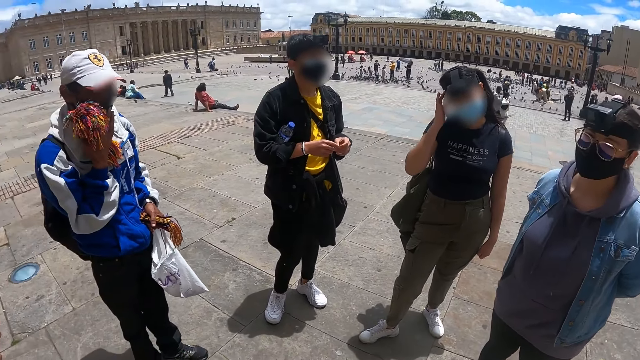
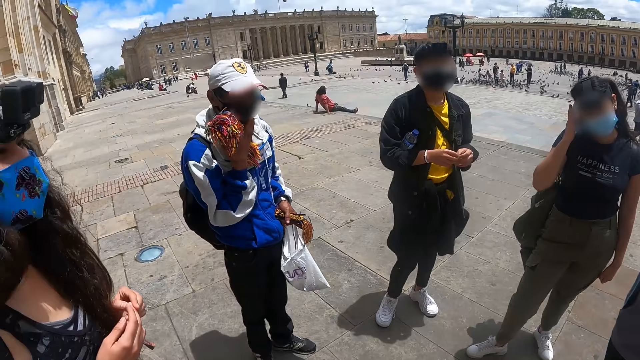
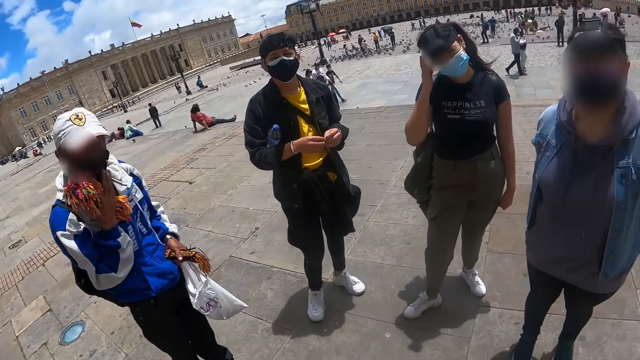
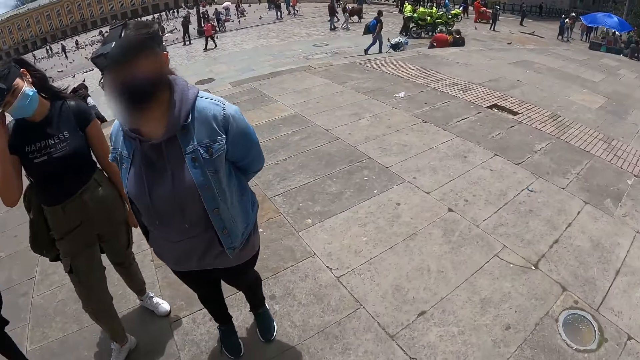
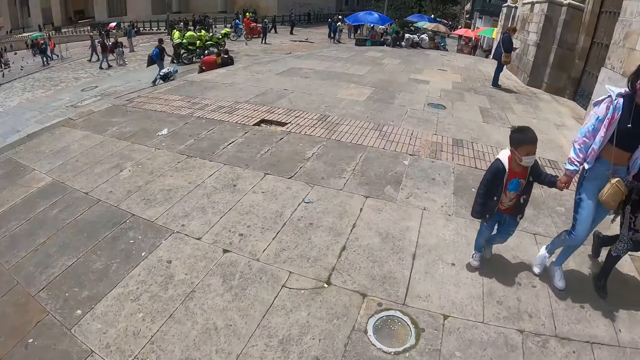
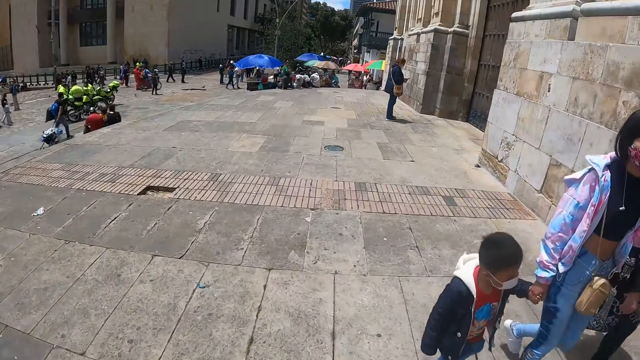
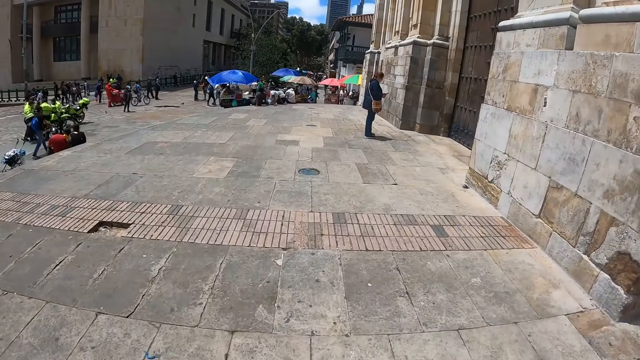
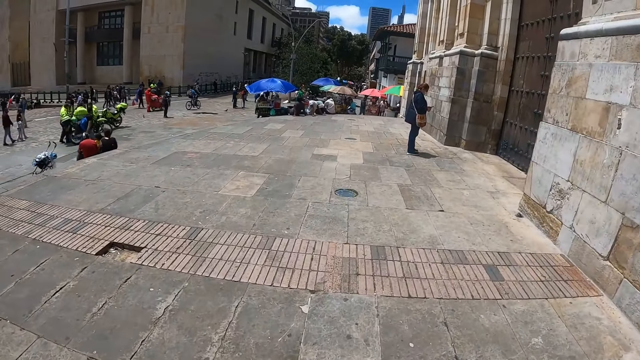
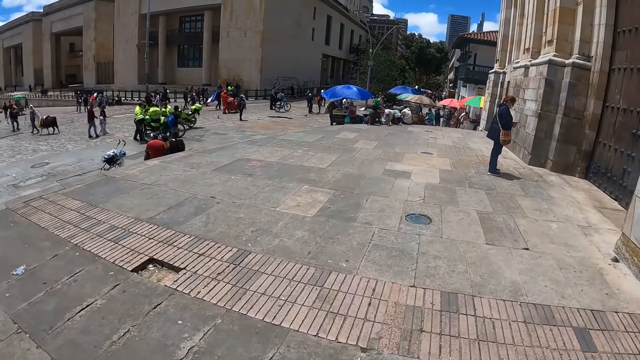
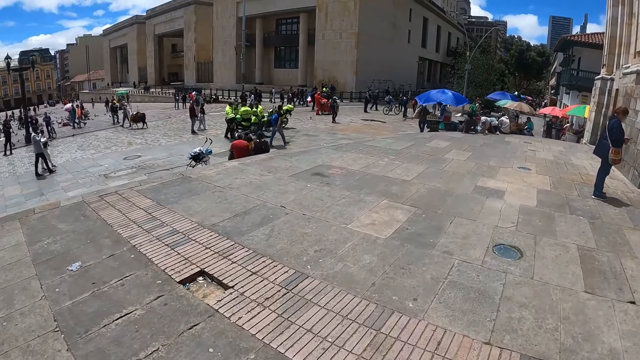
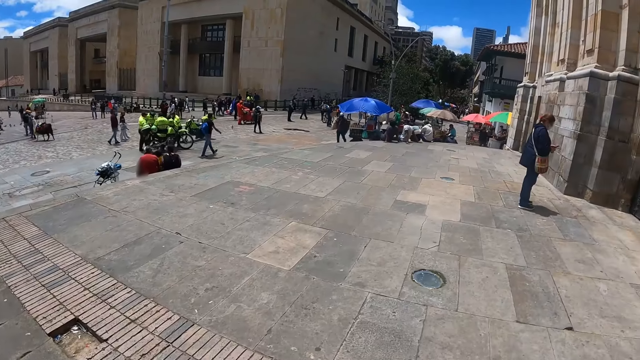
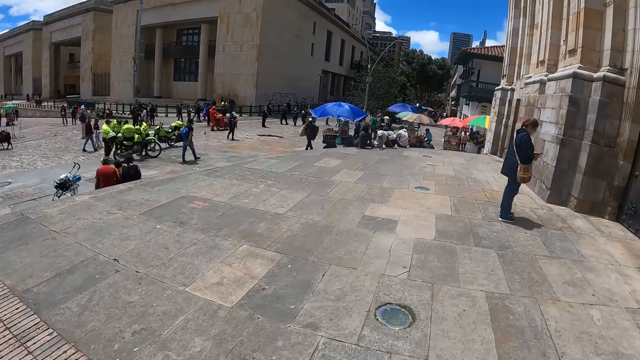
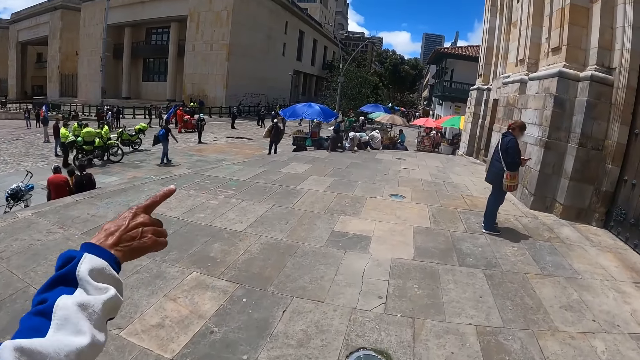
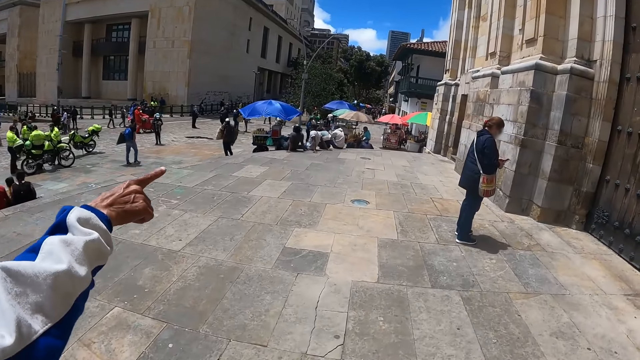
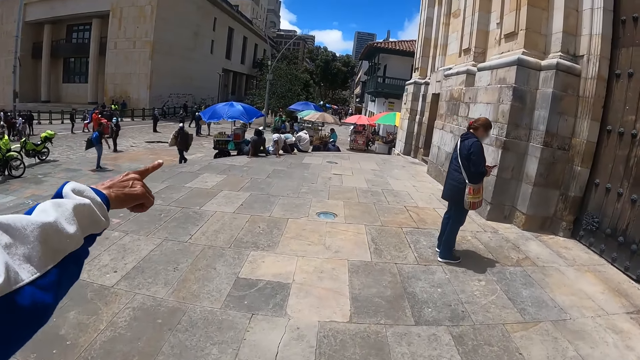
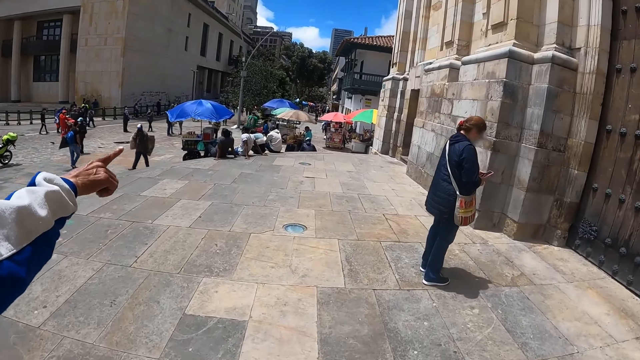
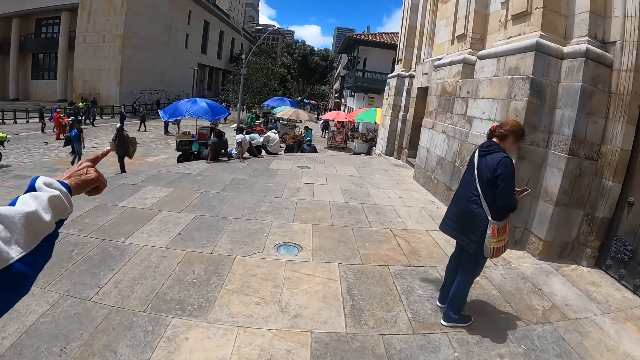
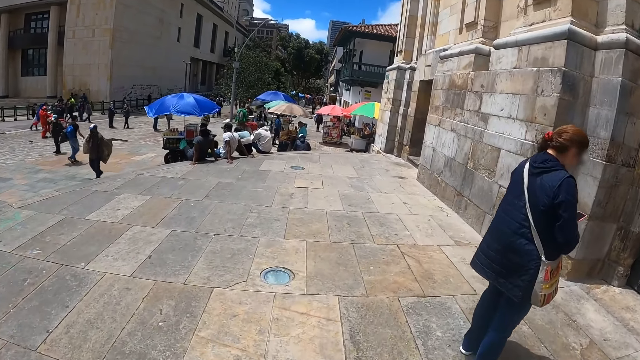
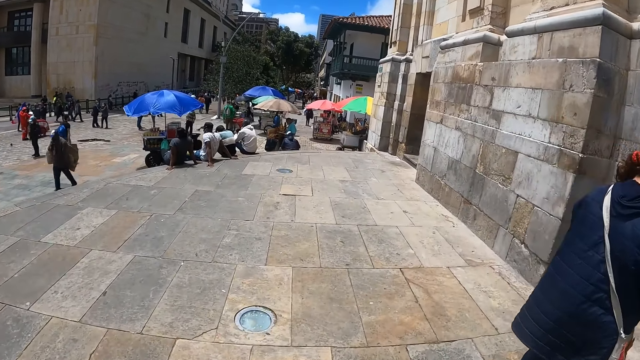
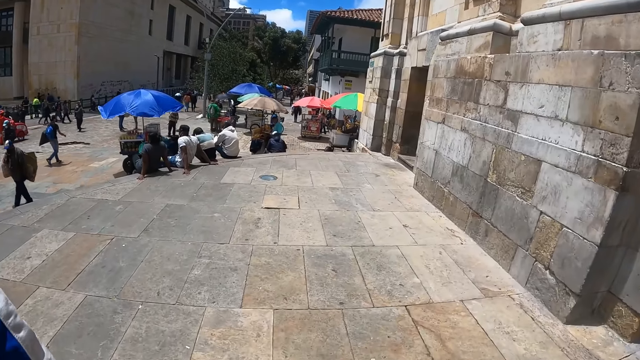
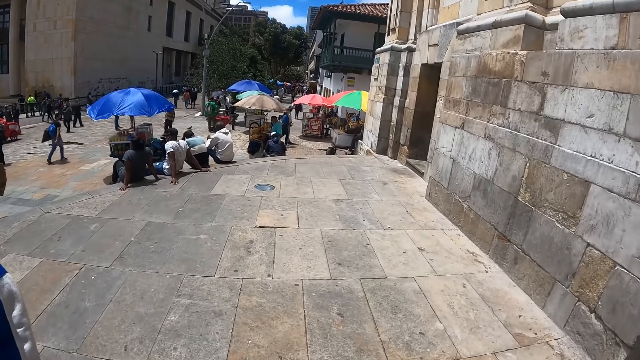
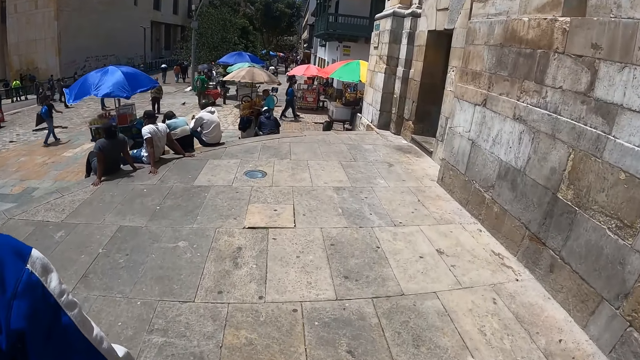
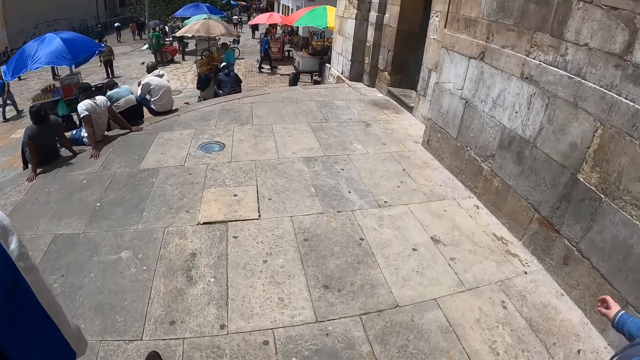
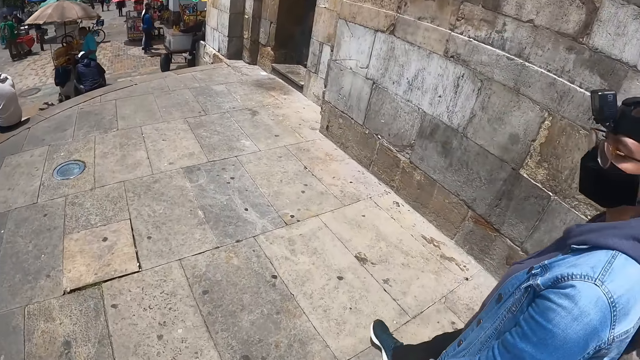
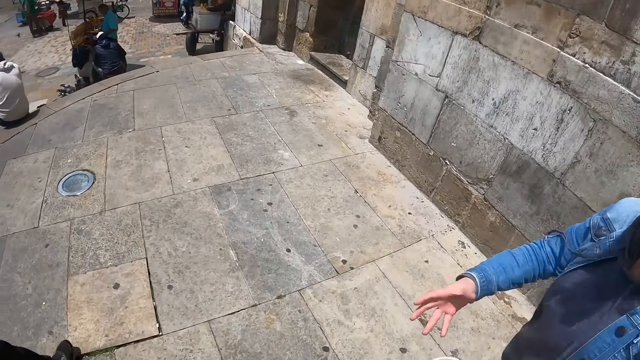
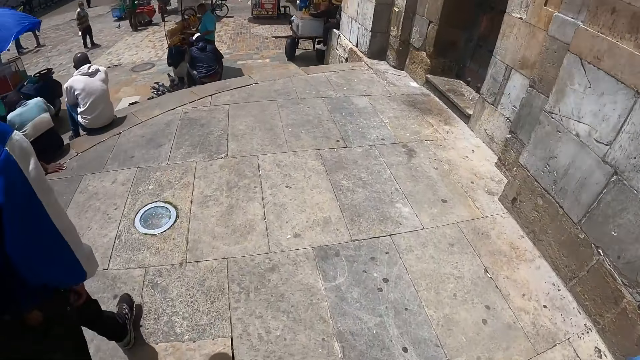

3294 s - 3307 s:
A man moves the camera. The camera wearer looks around. They walk around. The man points at the building. The camera wearer walks around.

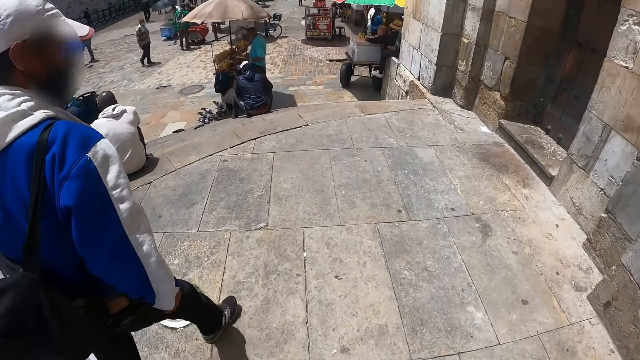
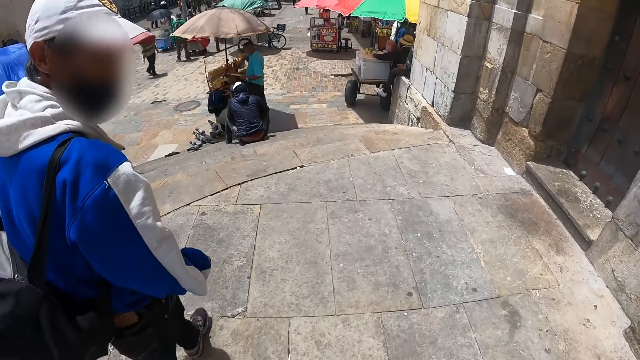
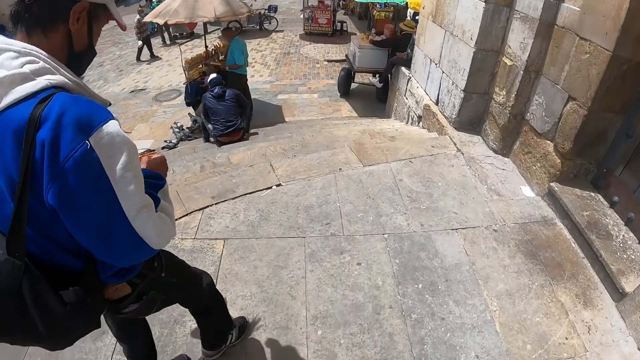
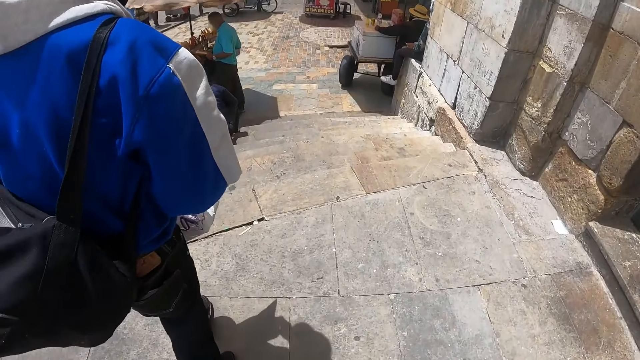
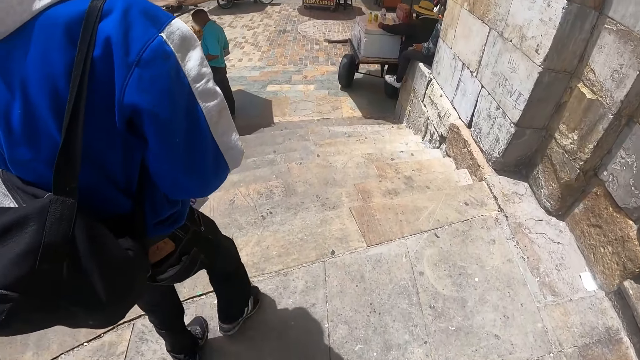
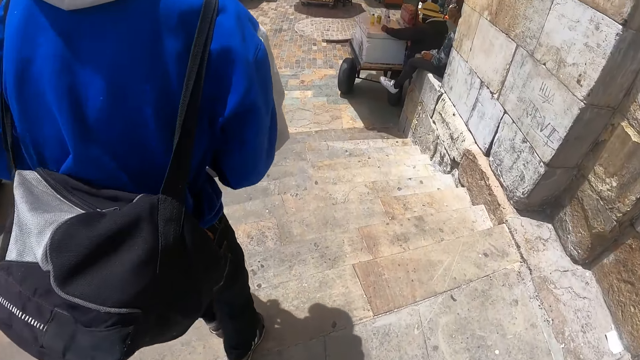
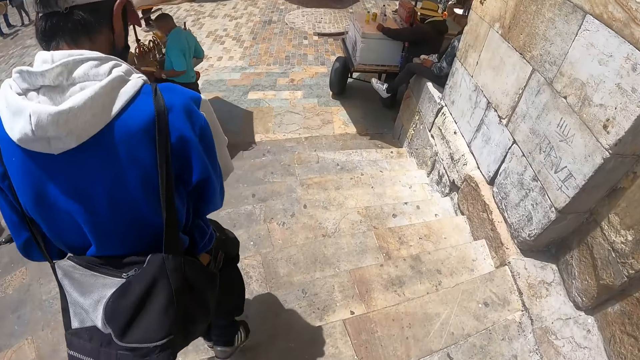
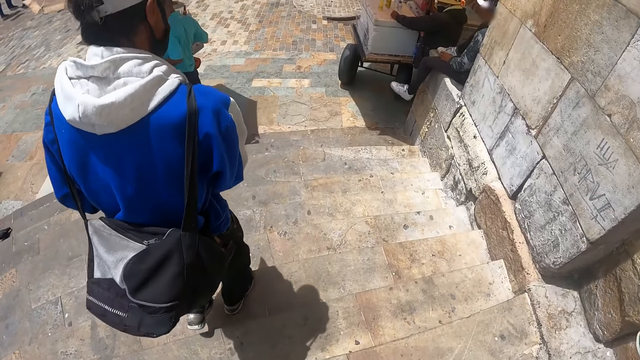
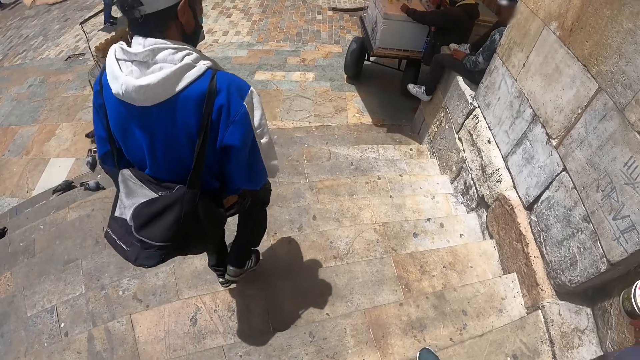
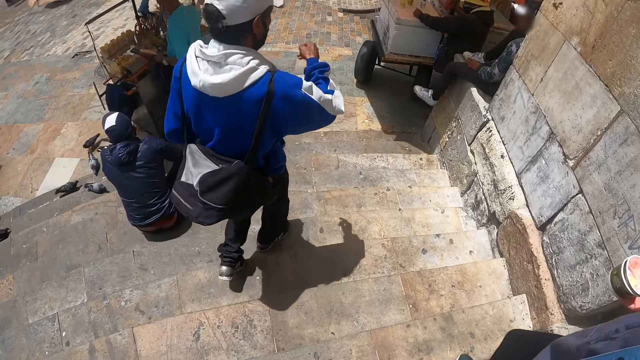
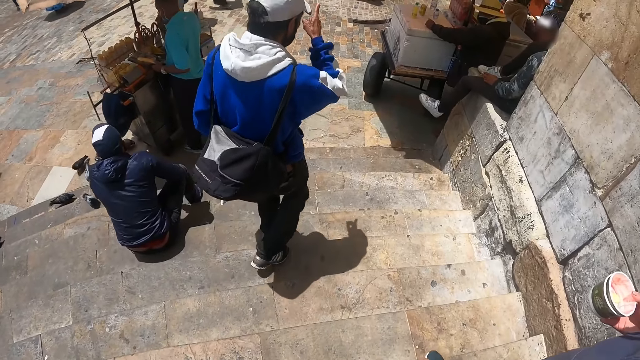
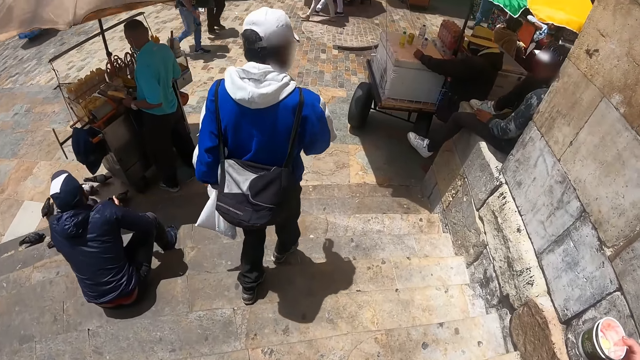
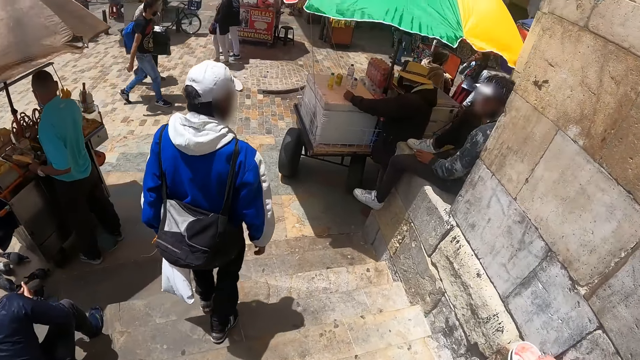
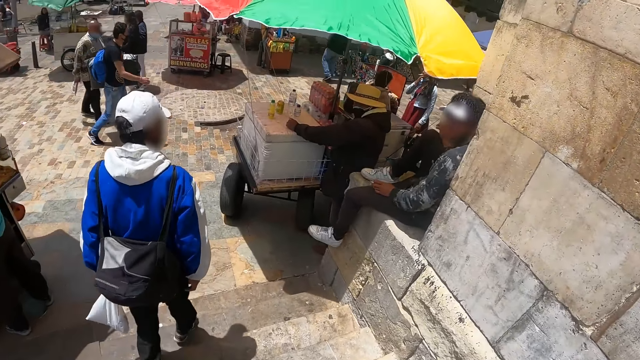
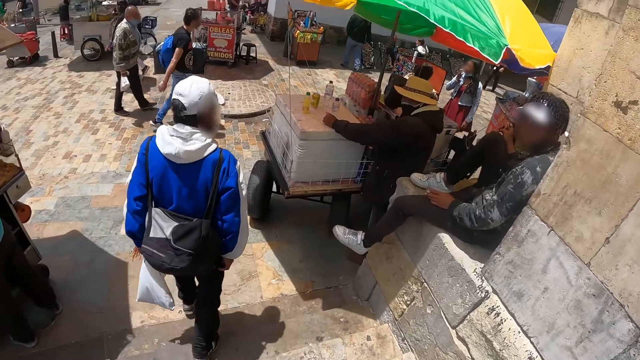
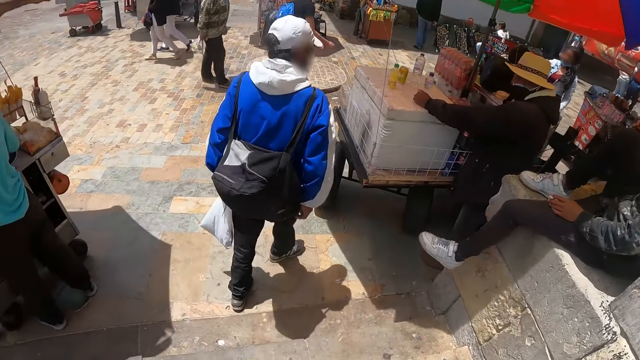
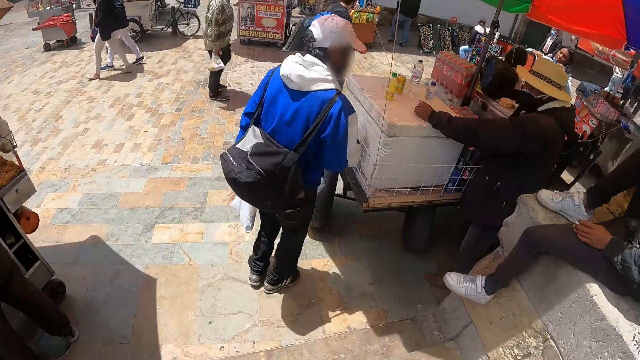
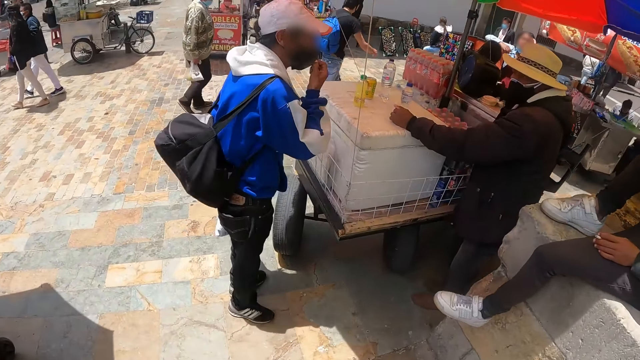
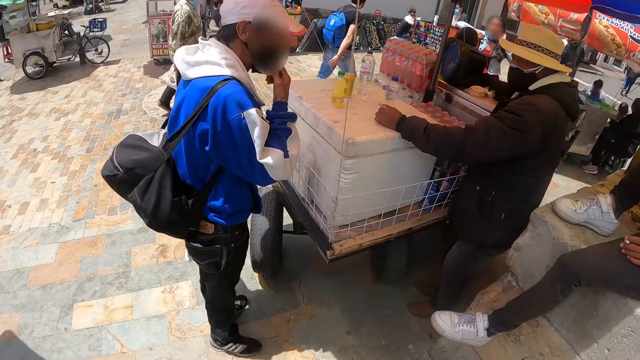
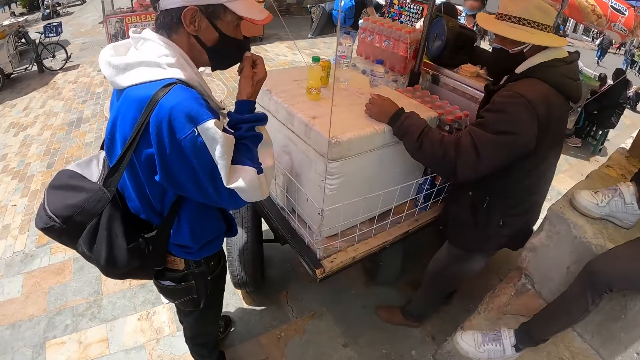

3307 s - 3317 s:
A man walks around. The camera wearer climbs down the stairs.
